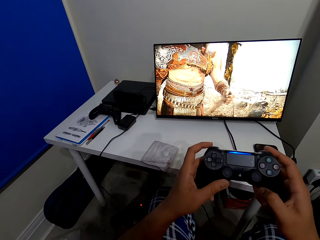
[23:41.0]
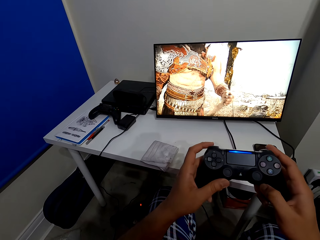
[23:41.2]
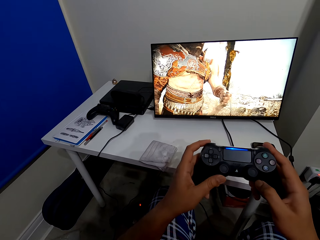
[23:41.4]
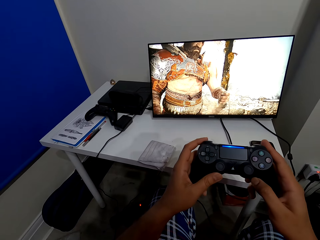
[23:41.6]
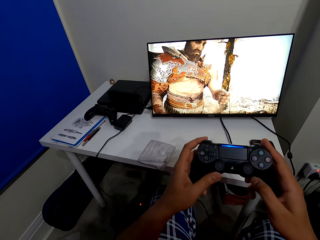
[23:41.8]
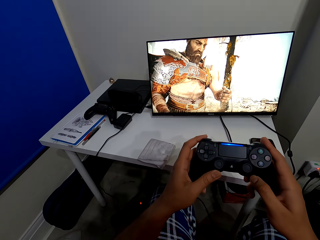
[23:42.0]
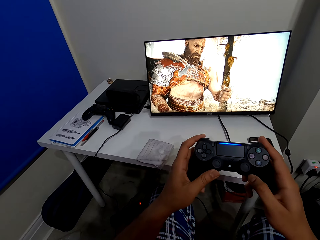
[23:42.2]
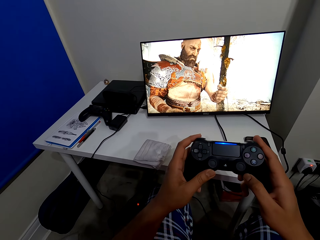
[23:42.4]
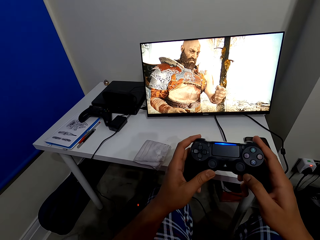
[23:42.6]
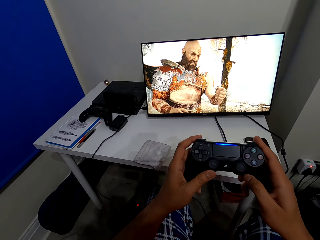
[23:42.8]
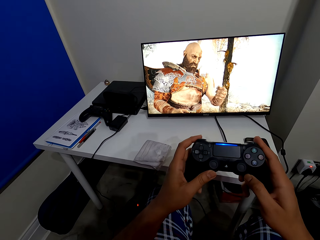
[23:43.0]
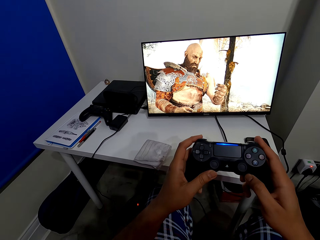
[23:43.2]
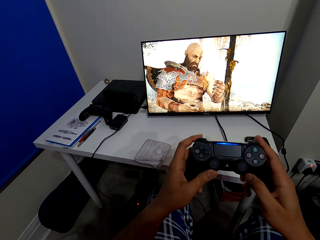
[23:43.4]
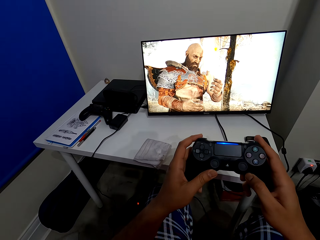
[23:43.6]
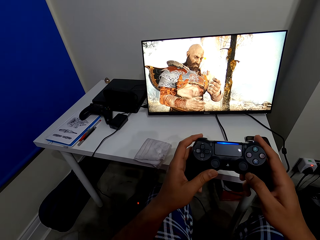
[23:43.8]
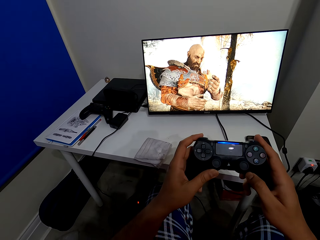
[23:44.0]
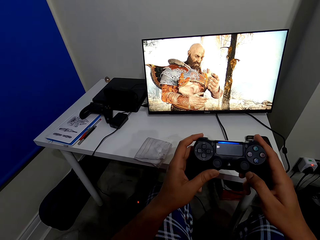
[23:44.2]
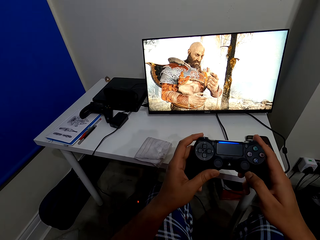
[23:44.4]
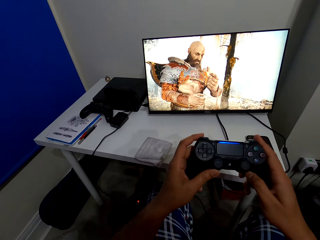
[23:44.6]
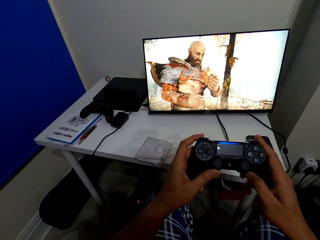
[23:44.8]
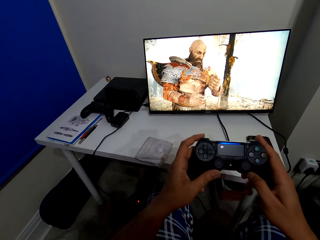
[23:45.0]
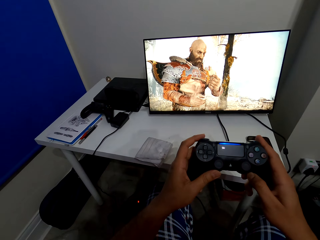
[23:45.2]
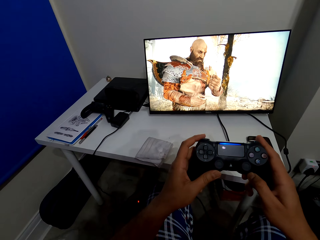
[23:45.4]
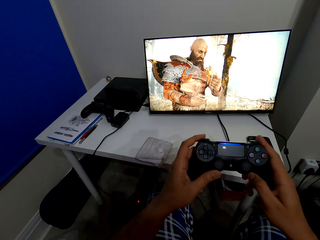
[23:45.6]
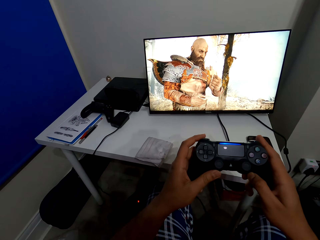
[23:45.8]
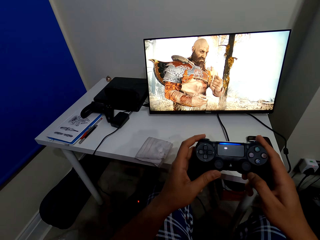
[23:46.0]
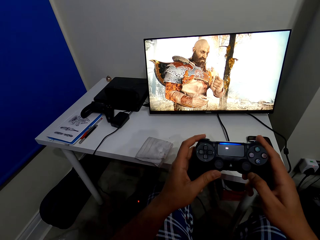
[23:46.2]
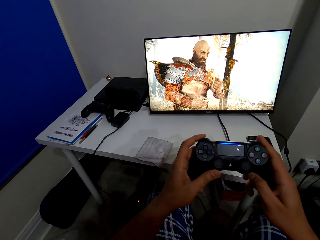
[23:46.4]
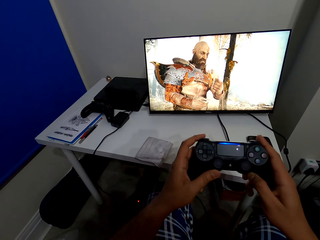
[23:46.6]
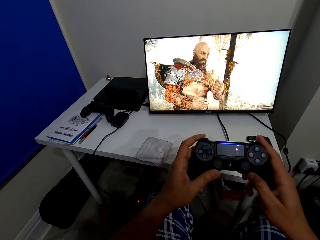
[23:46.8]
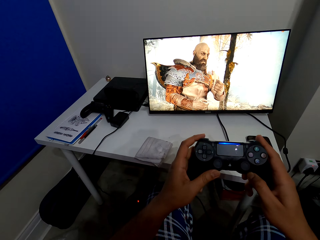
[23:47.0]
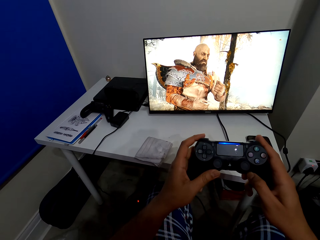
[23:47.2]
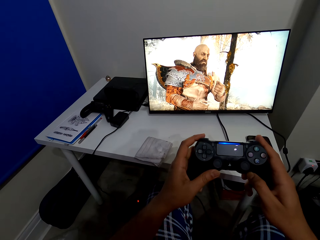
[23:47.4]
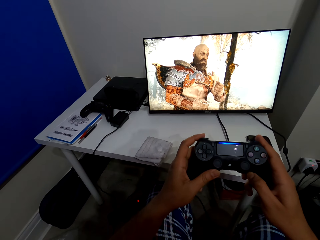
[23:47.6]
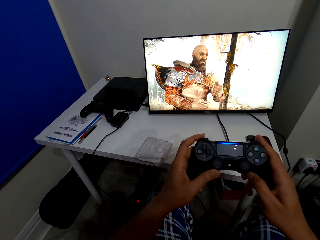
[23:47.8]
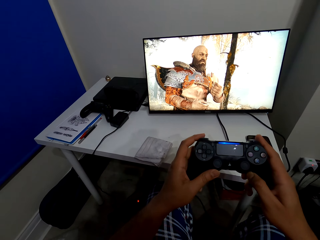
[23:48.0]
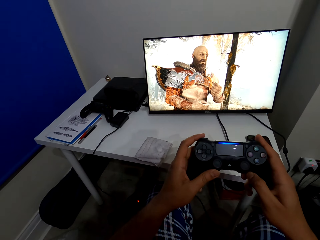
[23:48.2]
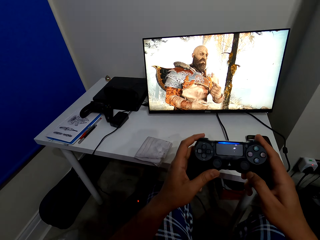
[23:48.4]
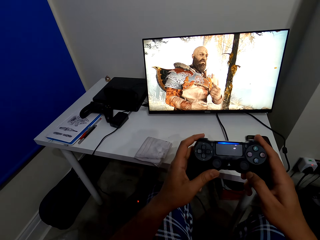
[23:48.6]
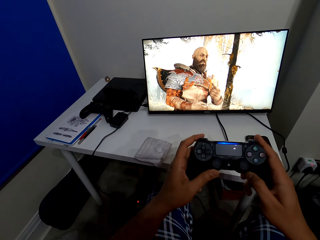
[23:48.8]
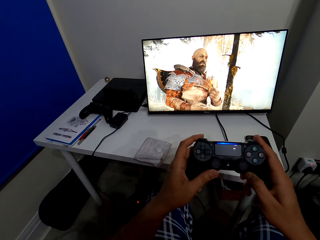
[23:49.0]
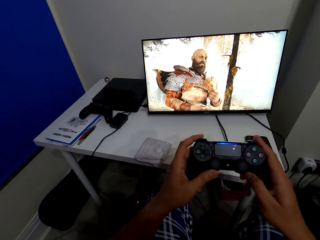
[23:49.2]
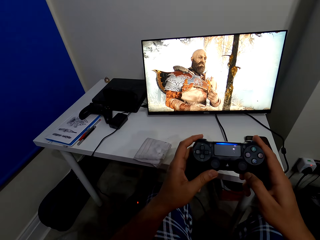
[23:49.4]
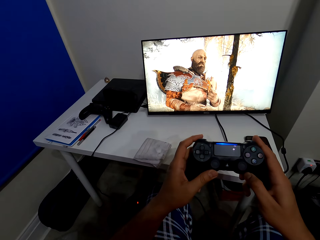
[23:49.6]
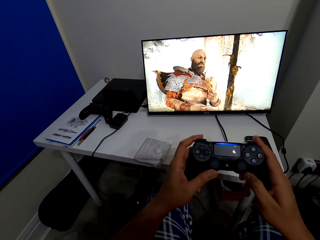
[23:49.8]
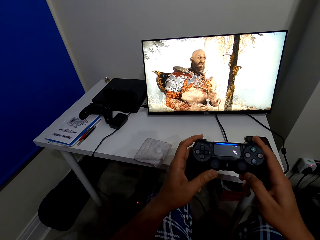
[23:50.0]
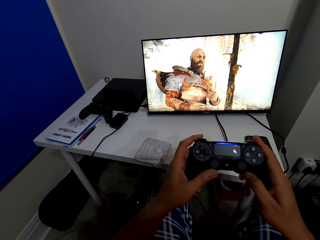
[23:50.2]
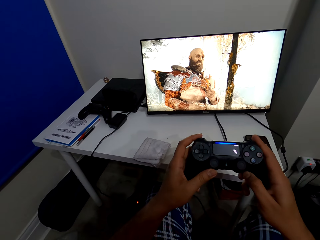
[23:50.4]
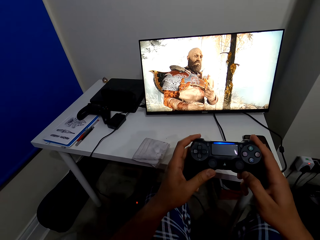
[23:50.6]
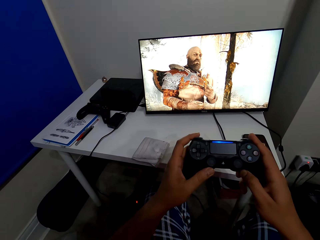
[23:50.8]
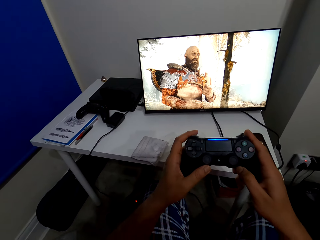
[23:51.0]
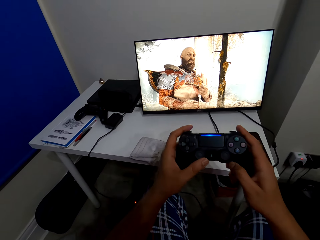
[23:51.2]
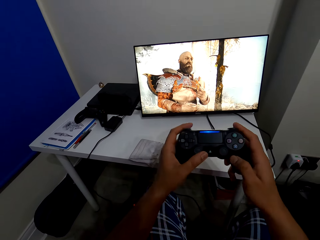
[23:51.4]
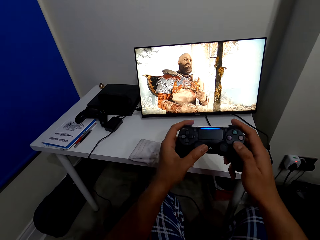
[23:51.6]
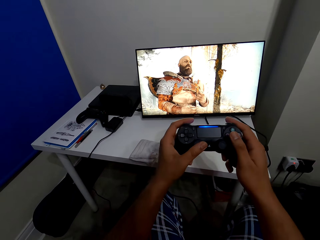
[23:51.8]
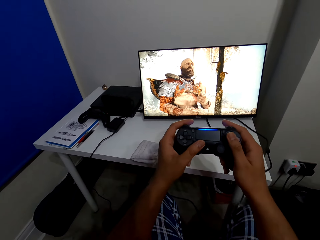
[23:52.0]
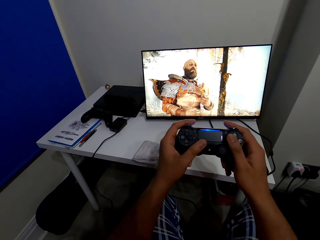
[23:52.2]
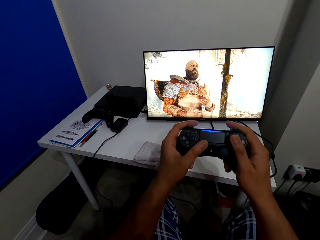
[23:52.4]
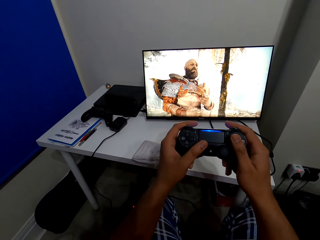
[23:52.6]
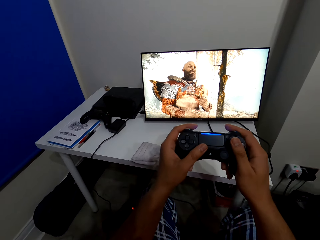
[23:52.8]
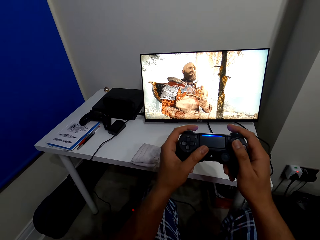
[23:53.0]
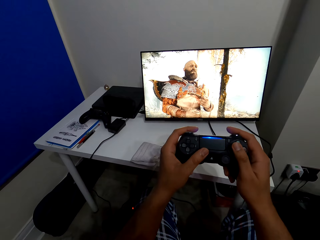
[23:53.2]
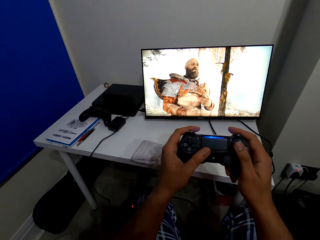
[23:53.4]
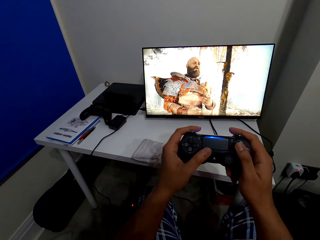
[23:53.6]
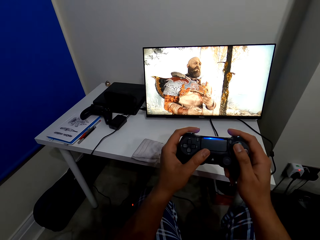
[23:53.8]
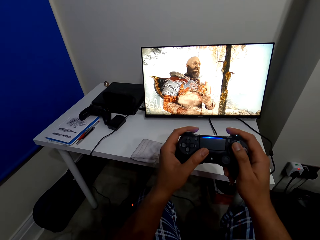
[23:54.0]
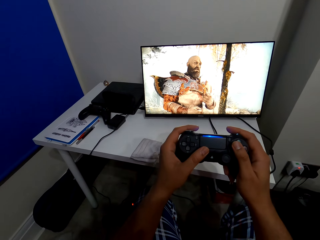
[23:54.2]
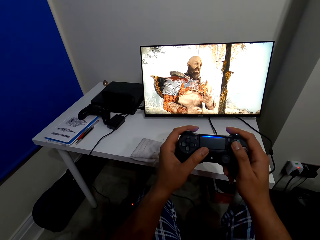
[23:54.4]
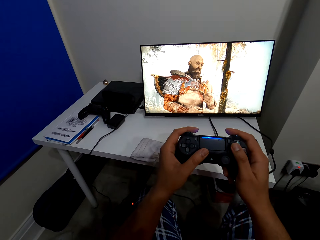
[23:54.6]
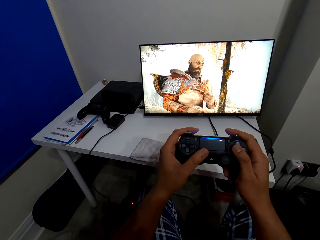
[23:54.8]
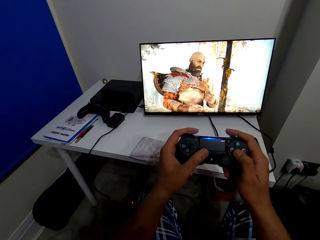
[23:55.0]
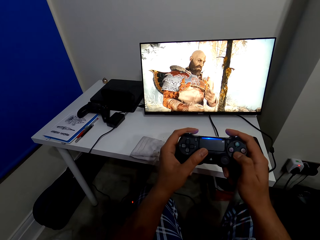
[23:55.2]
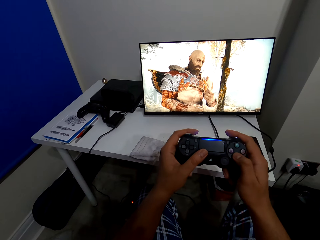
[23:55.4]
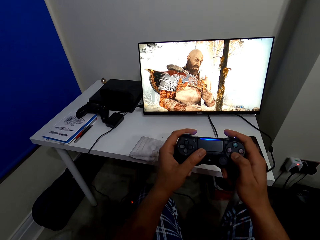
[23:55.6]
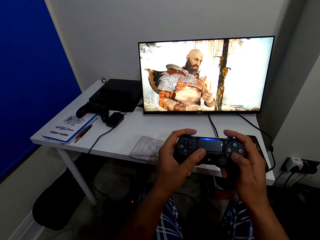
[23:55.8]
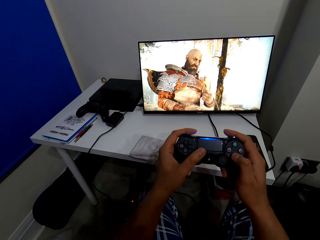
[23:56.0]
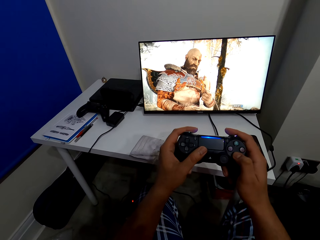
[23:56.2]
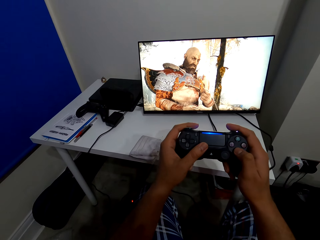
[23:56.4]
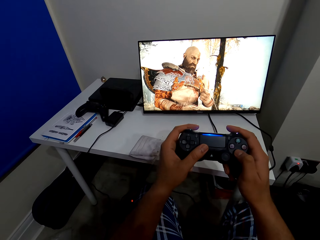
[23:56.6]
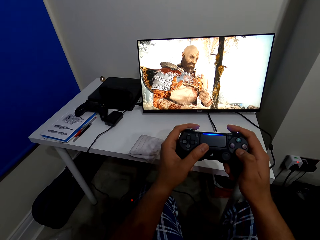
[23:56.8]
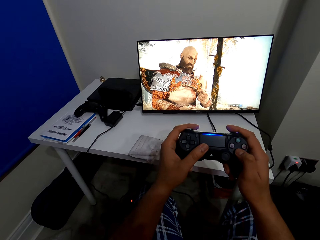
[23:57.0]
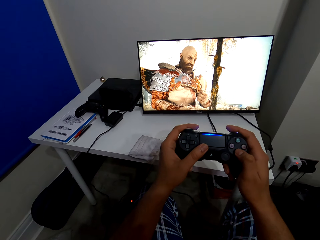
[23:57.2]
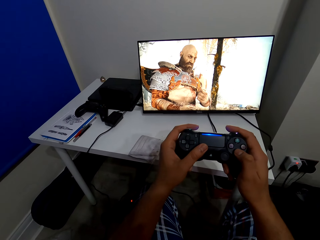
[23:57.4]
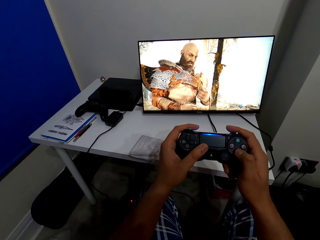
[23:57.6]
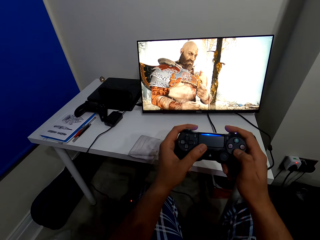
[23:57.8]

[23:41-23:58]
The camera wearer plays PS games. They lift hands. They play PS games.

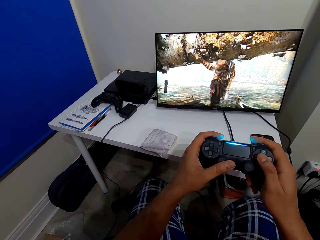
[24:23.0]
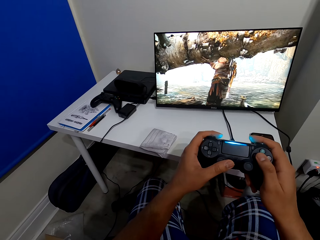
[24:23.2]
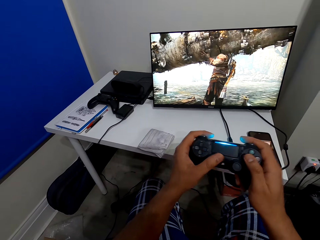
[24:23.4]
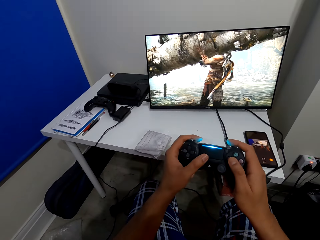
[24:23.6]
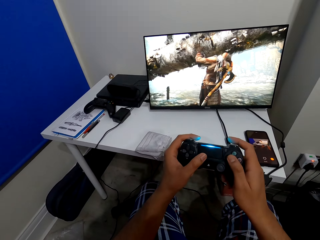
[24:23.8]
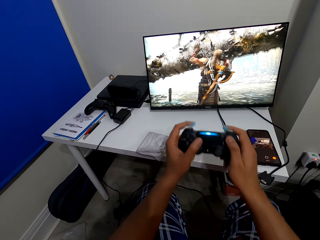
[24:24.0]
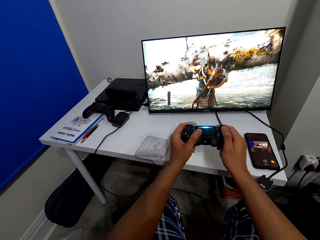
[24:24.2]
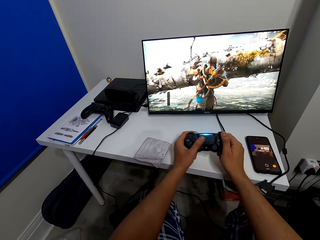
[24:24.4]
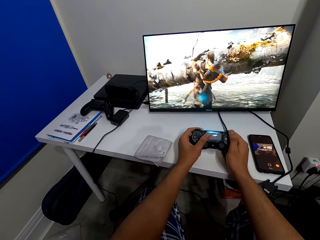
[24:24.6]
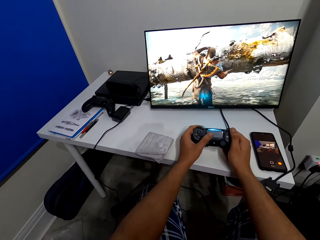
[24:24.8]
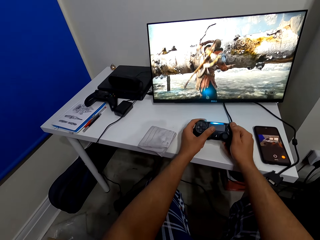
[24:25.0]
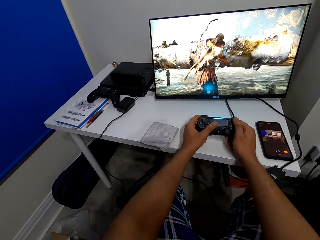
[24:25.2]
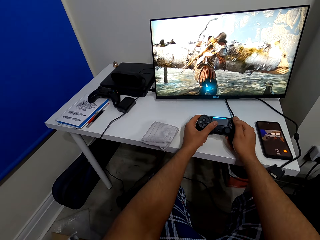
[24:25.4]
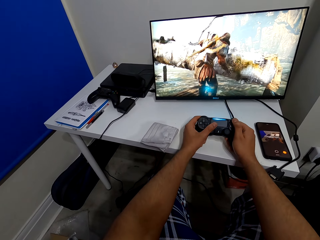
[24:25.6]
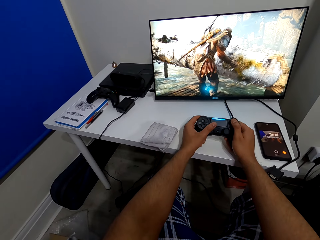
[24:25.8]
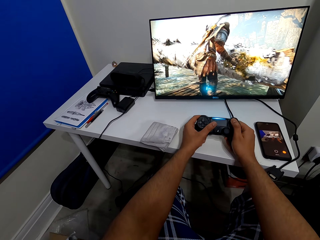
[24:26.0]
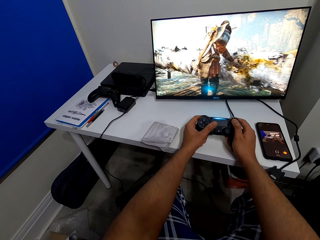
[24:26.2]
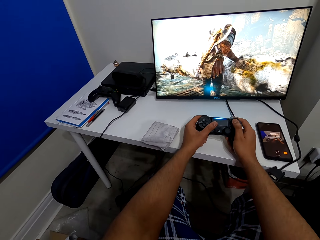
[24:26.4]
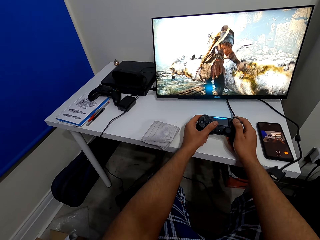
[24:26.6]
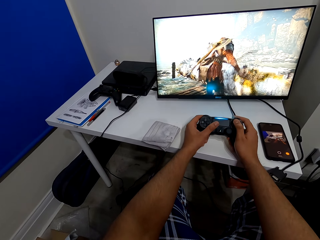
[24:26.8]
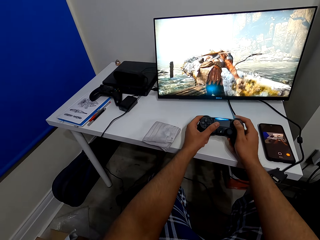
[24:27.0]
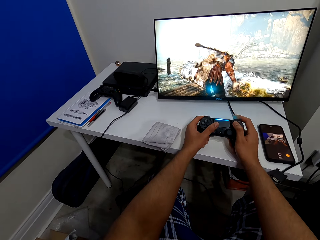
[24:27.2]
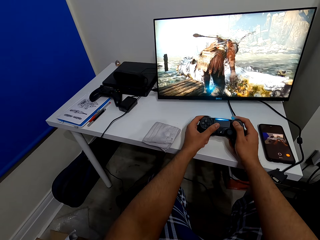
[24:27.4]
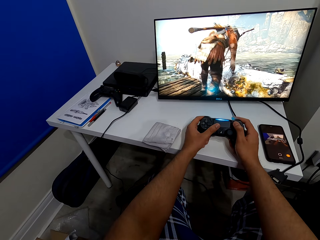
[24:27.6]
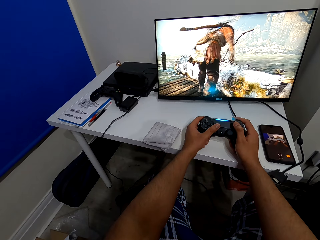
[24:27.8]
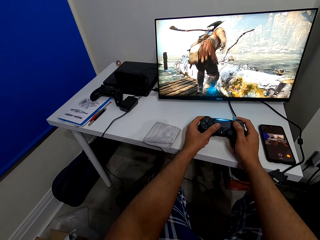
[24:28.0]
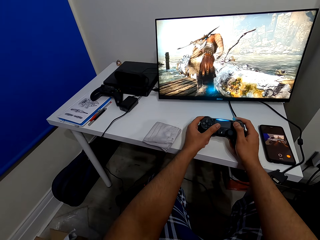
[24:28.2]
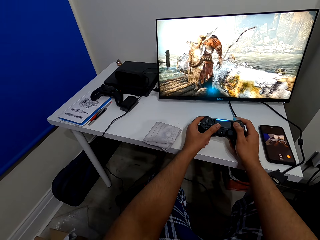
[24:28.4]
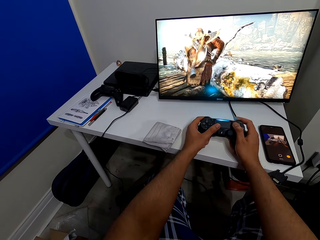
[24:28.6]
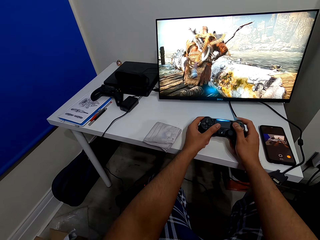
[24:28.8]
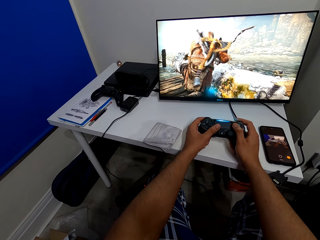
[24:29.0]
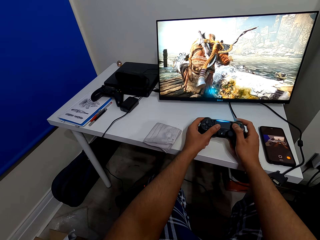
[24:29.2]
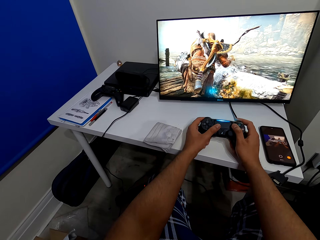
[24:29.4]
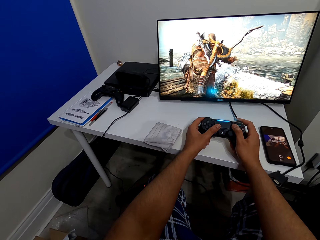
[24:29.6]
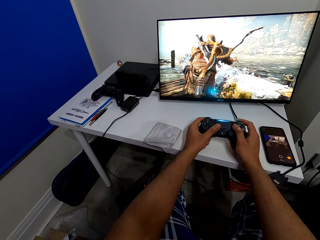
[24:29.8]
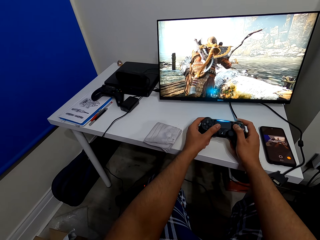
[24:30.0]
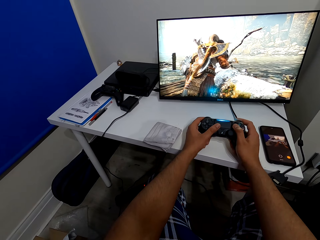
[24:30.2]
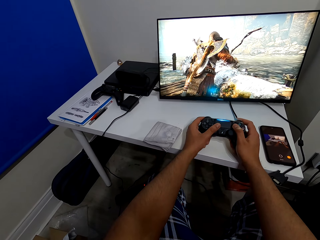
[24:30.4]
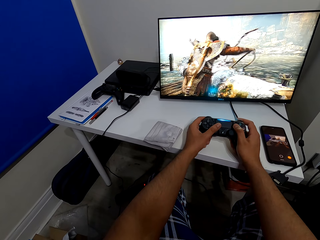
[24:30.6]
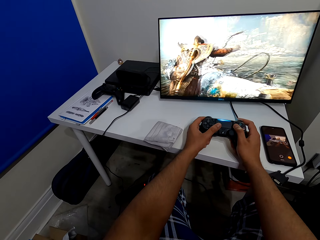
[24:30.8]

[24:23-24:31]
The camera wearer leans hands on the table. They play PS games.
